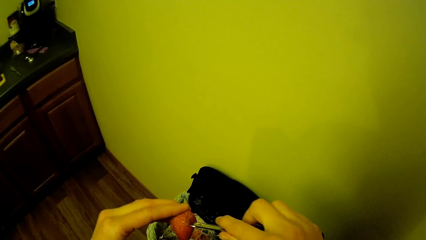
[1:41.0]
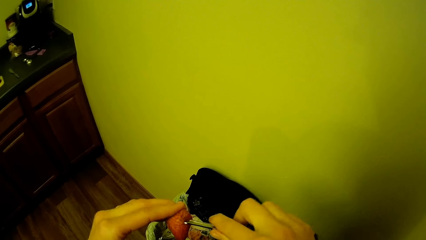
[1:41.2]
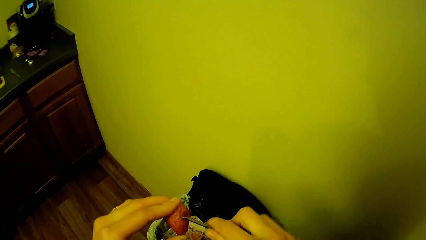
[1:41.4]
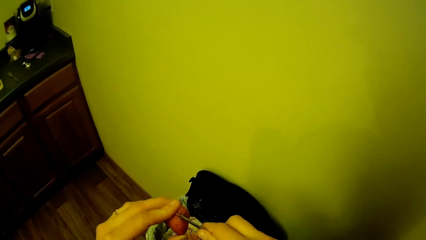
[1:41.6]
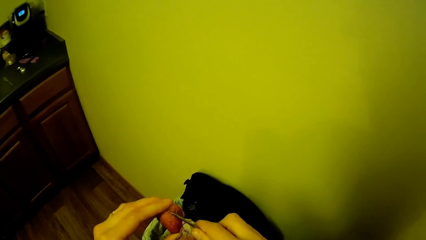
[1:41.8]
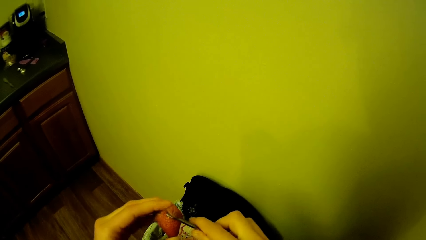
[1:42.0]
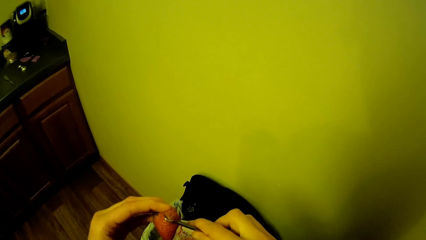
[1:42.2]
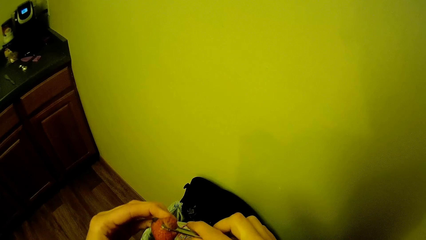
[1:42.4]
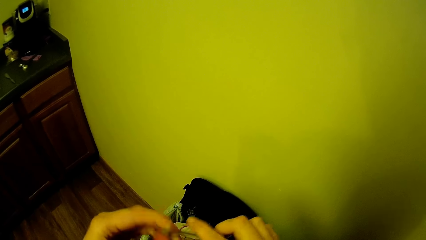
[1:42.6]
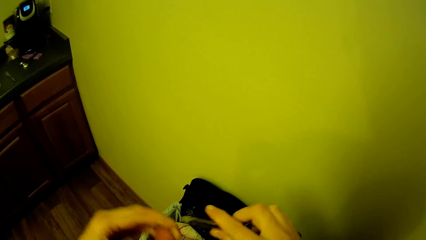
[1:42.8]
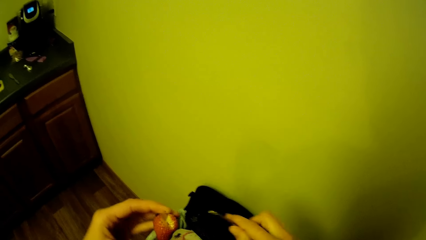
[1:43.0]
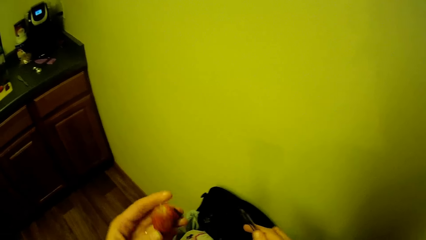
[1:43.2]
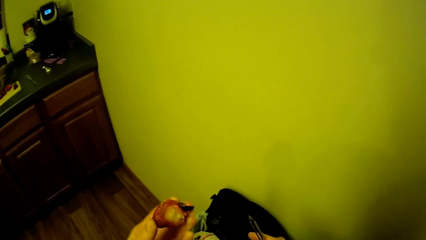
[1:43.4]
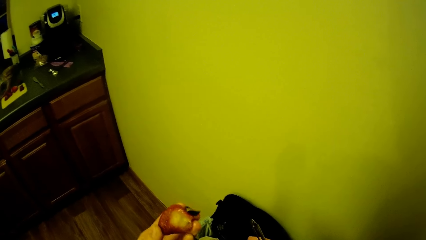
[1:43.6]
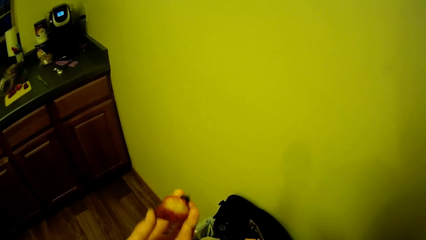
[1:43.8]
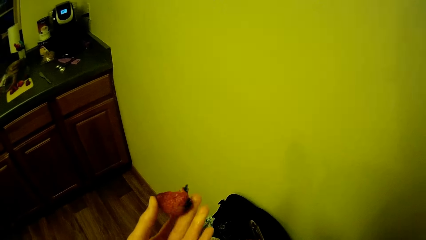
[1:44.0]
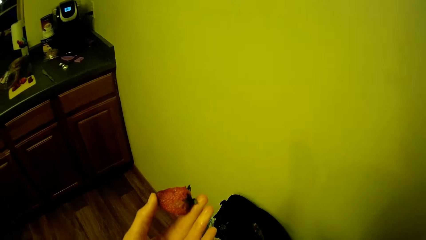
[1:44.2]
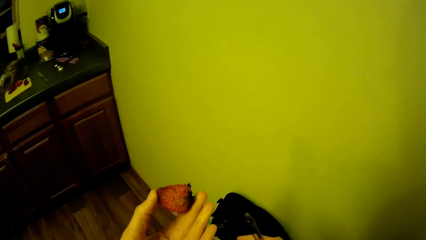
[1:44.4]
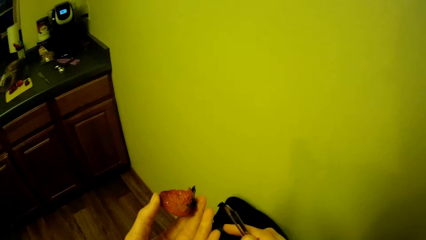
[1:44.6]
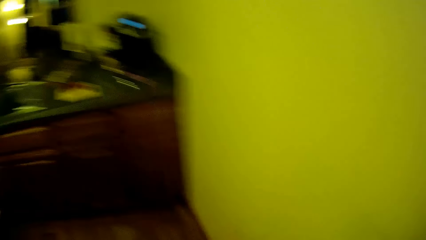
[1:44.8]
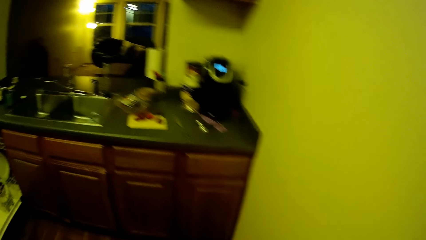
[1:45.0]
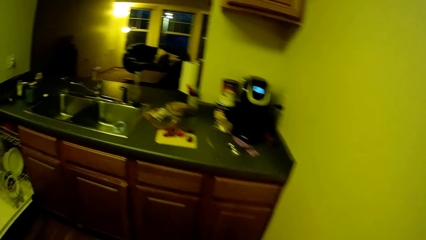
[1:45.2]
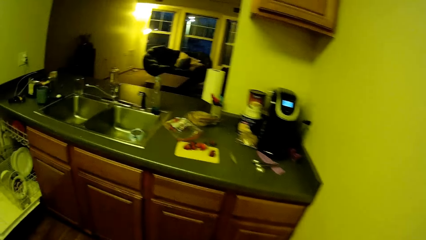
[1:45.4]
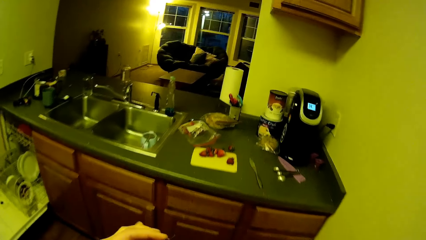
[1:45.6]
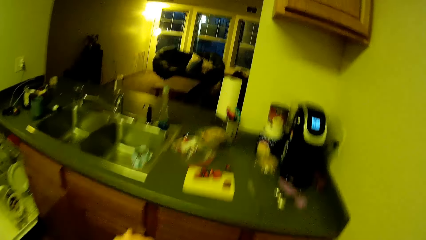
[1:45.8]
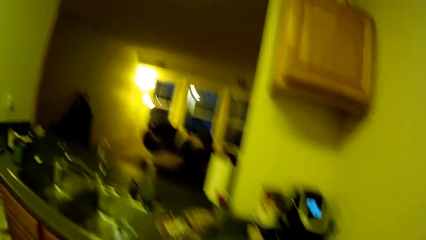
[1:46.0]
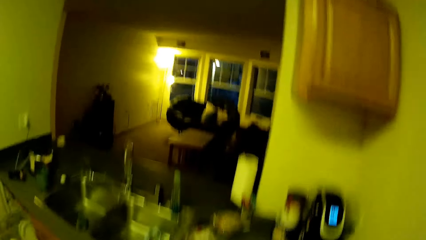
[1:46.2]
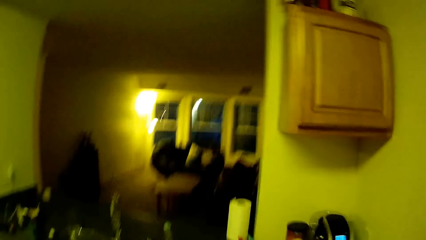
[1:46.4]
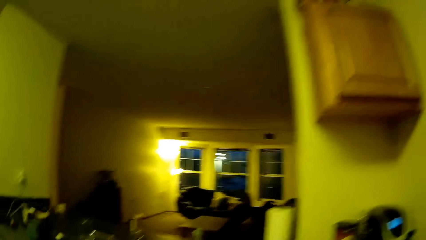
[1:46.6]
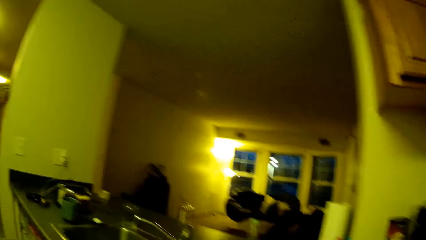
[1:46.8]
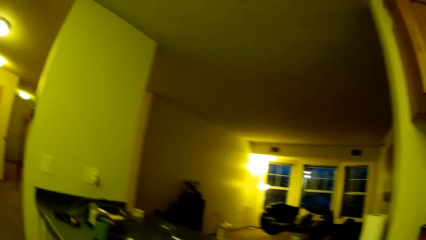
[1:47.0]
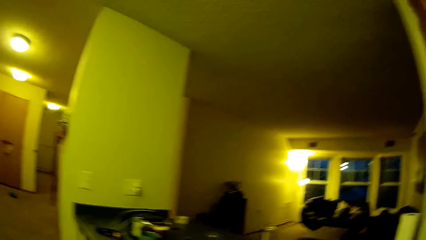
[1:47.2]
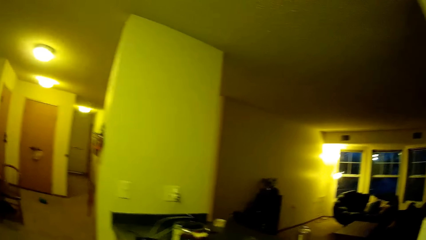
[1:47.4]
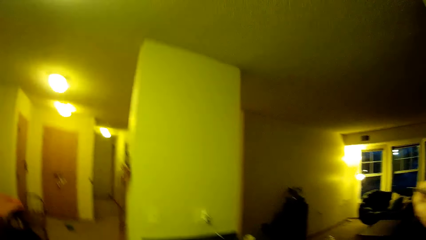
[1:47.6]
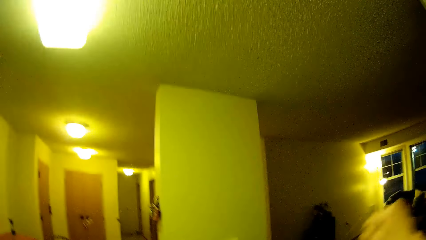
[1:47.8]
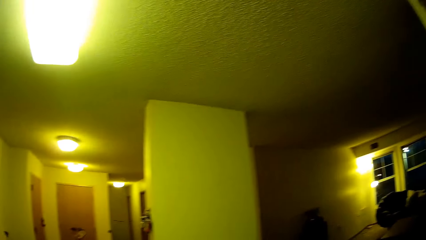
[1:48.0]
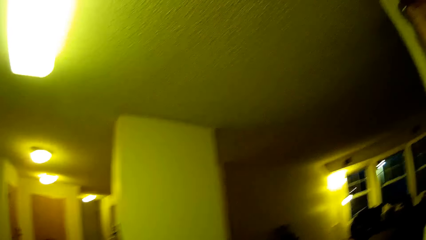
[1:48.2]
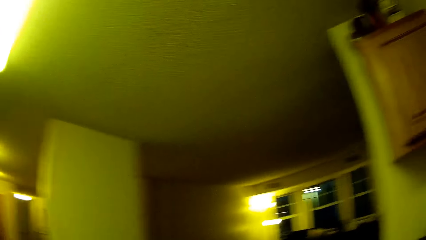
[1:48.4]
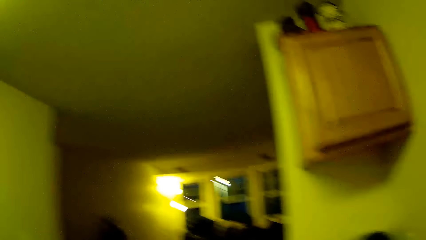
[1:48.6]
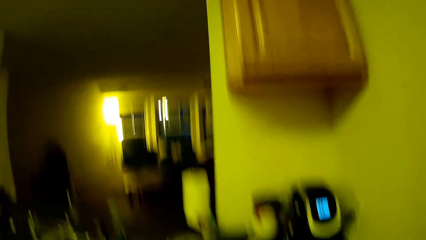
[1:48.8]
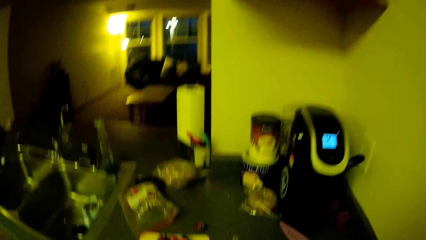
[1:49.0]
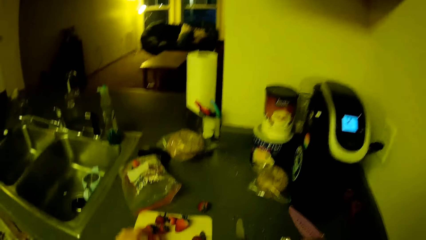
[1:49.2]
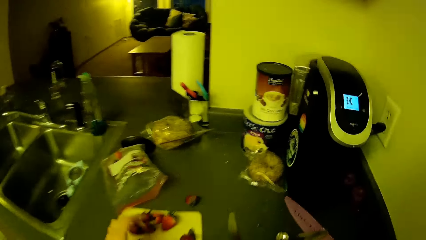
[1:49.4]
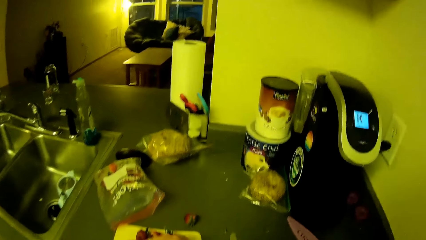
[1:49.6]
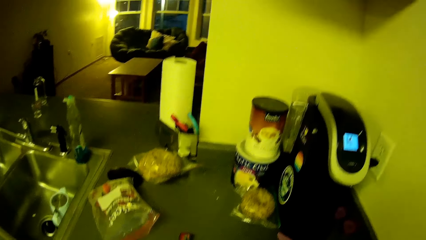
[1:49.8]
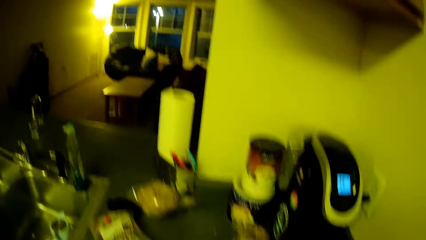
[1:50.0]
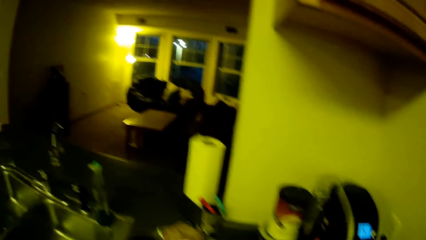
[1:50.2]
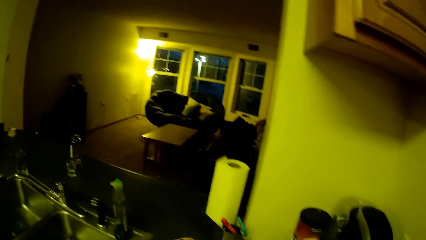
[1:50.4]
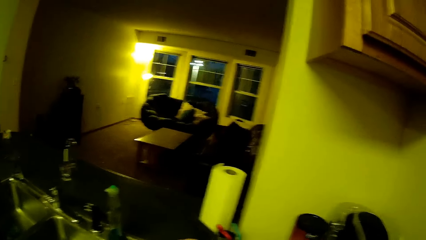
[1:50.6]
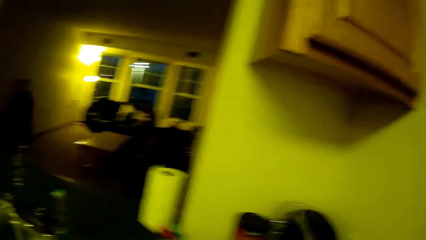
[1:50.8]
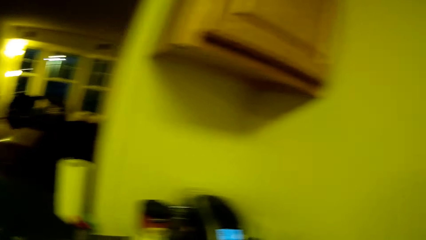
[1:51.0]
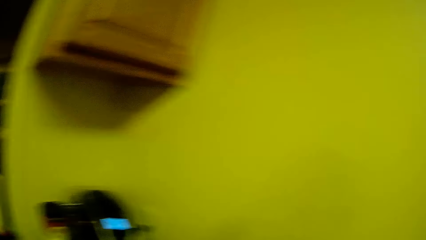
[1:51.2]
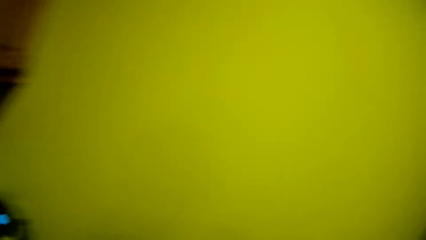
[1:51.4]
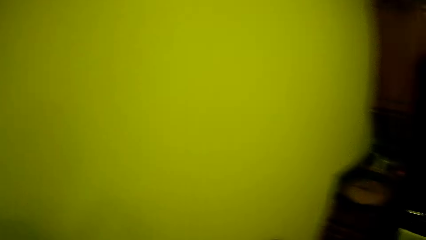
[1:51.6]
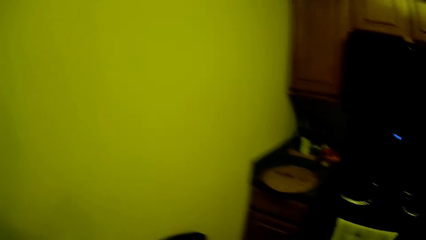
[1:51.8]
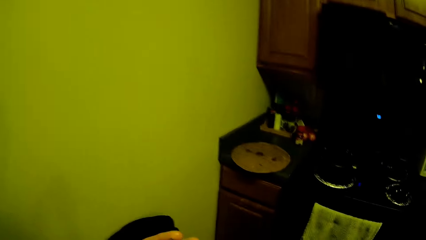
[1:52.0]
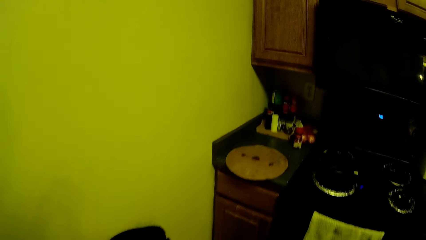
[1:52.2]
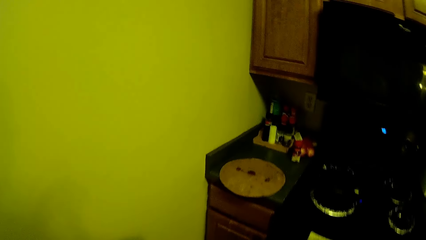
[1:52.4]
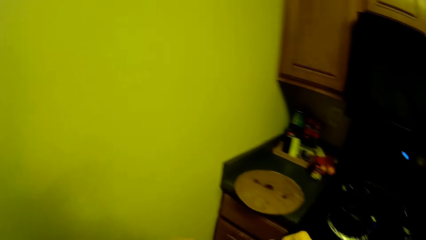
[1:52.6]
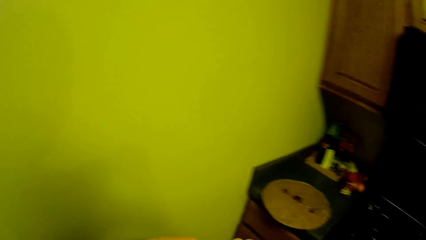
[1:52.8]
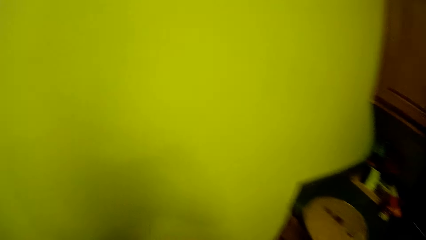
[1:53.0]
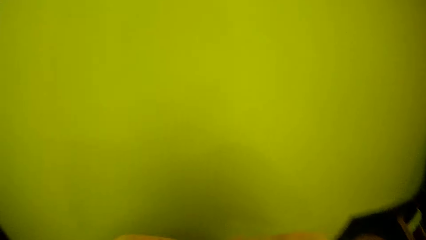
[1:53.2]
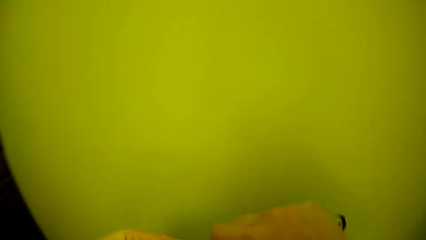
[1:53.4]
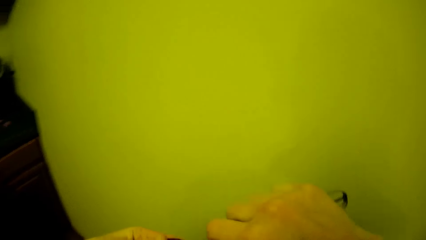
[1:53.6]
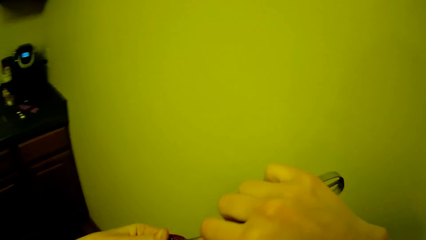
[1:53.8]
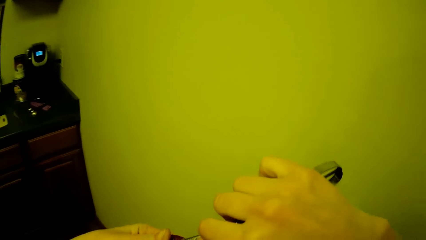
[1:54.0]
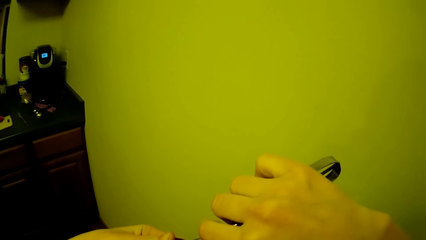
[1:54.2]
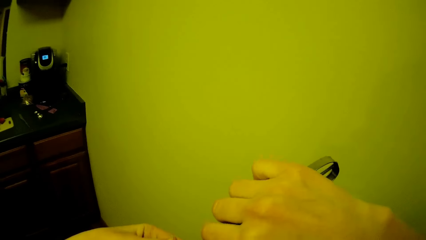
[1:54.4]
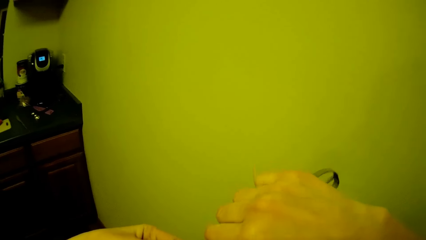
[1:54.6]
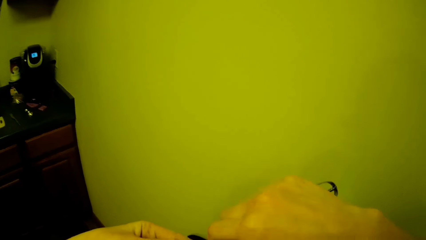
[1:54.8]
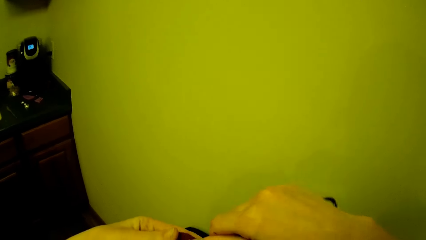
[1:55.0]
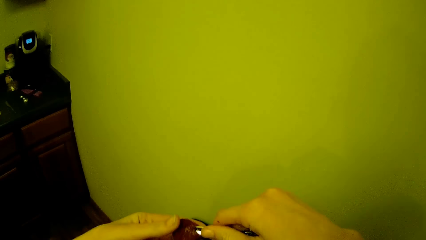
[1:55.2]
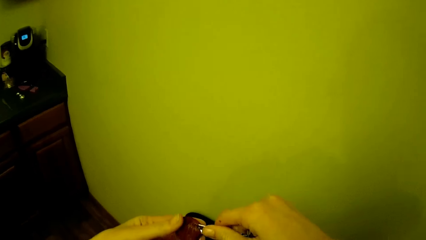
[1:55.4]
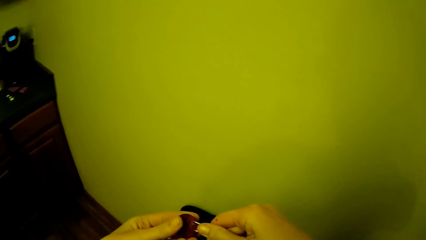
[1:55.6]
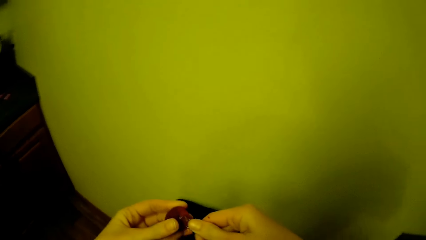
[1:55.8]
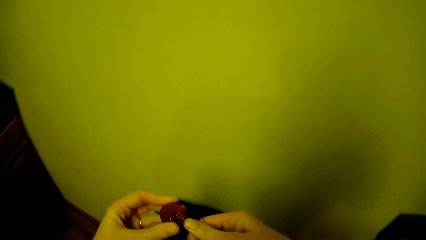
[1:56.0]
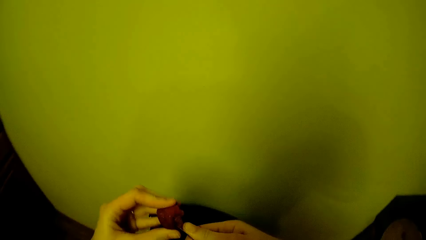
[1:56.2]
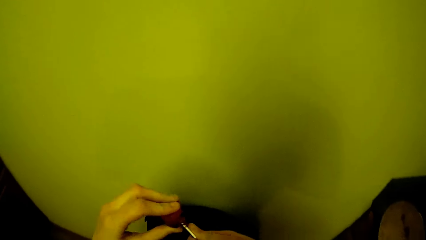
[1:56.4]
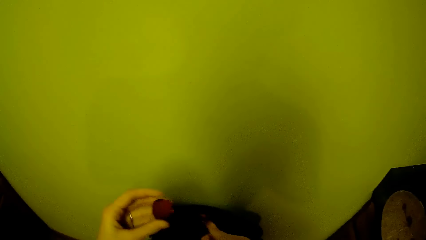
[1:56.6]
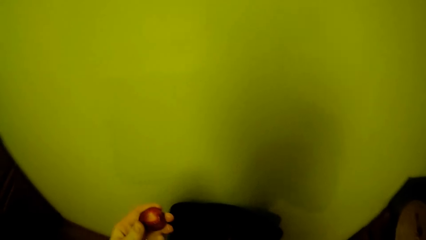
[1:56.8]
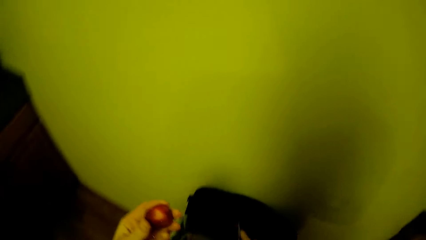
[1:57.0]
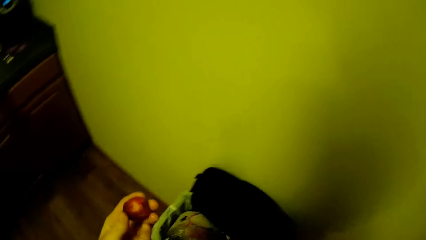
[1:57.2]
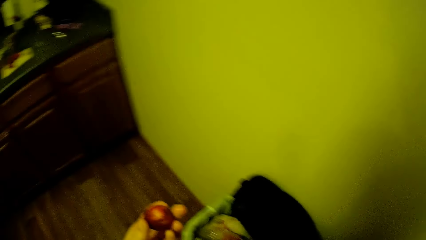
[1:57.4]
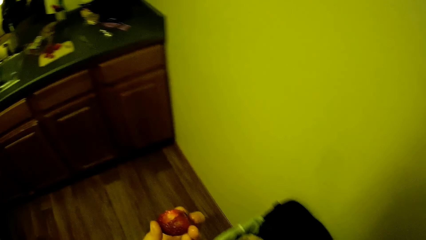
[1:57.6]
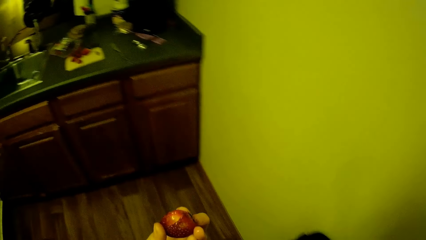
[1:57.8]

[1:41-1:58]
The camera wearer turns a strawberry. They walk to the kitchen cabinet. They turn around. They pick another strawberry from the cutting board on the kitchen cabinet. They turn around. They peel the strawberry with the fruit peeler. They remove the spoilt part of the strawberry.
